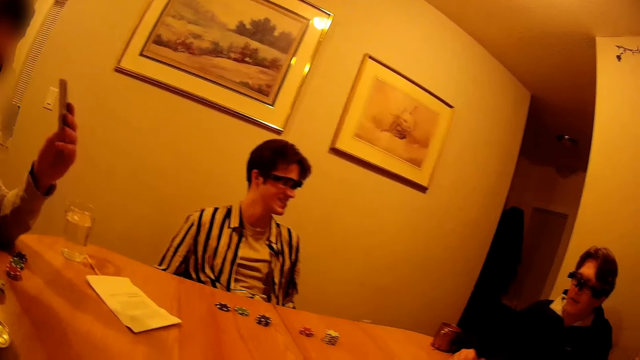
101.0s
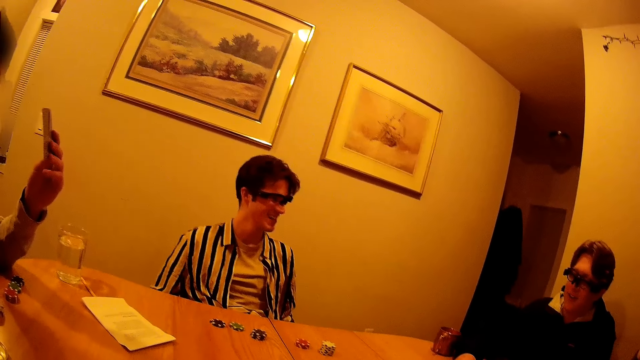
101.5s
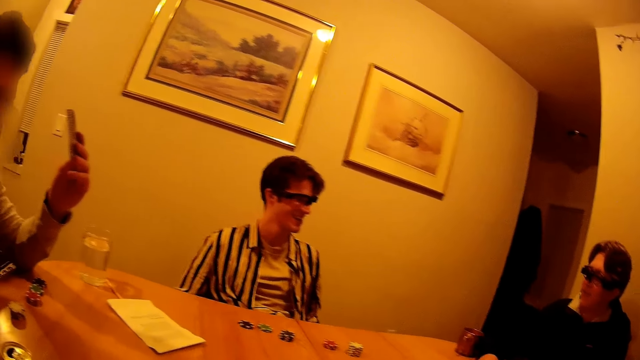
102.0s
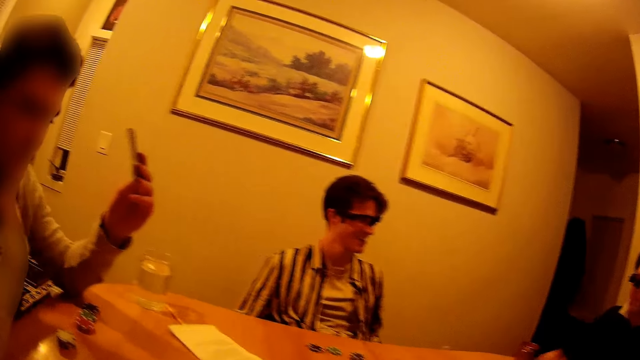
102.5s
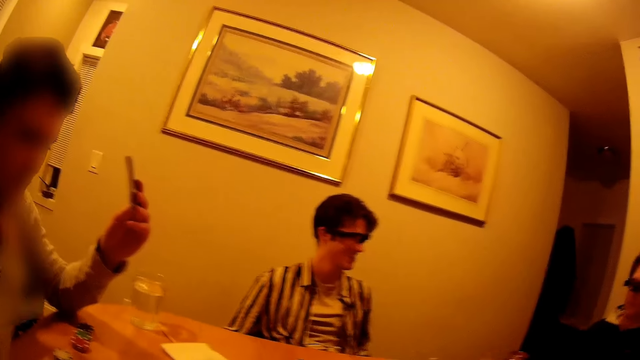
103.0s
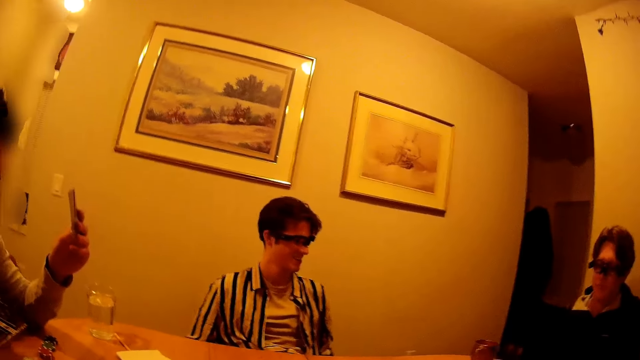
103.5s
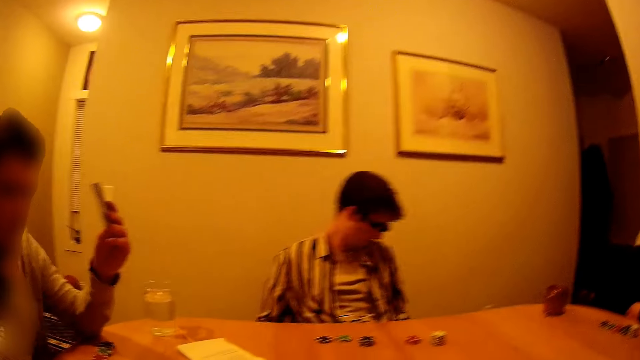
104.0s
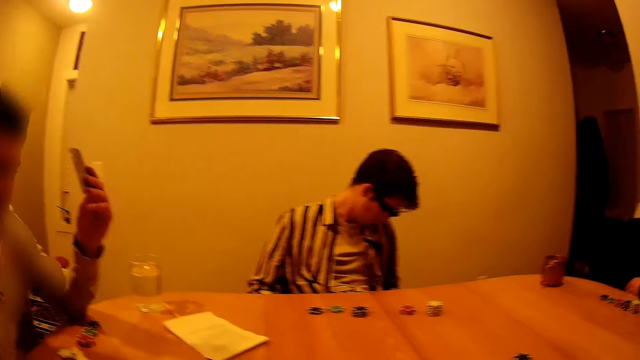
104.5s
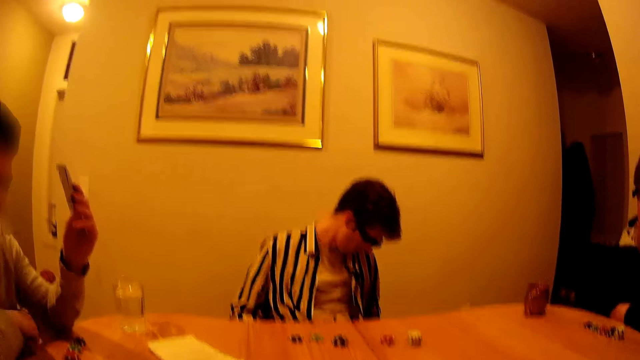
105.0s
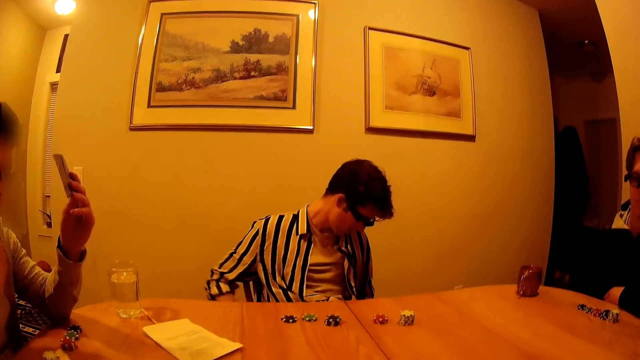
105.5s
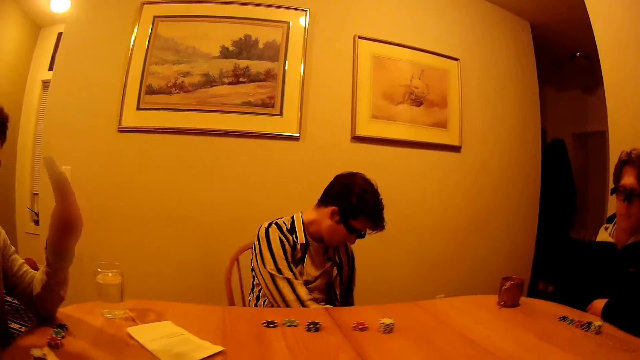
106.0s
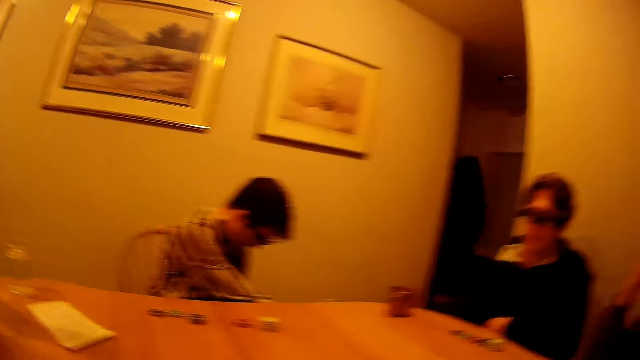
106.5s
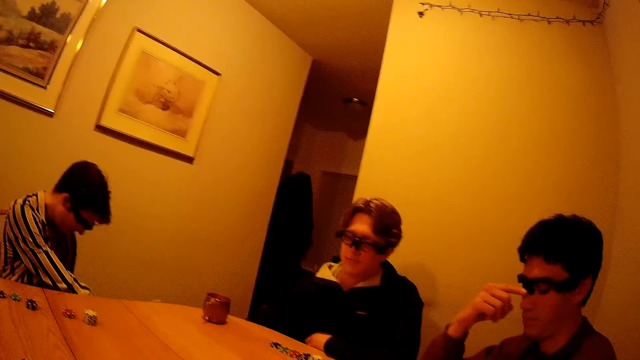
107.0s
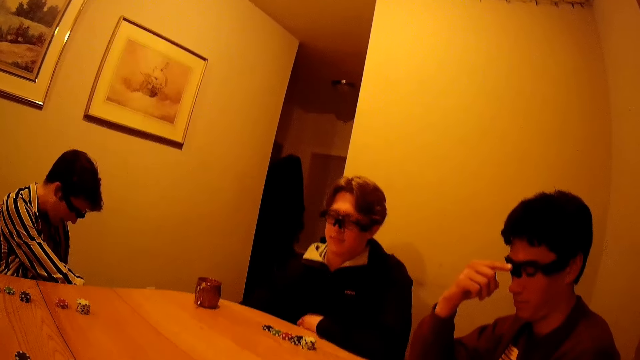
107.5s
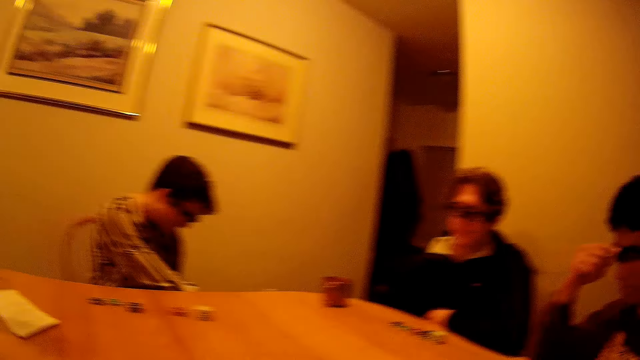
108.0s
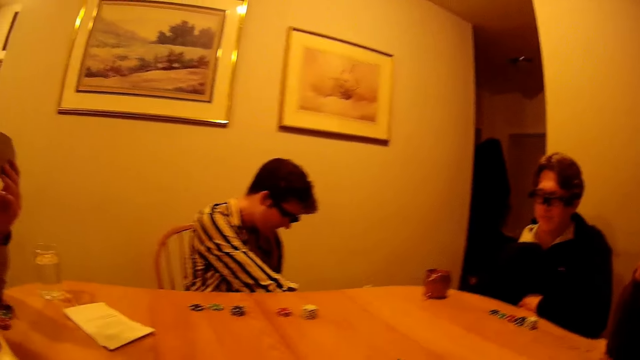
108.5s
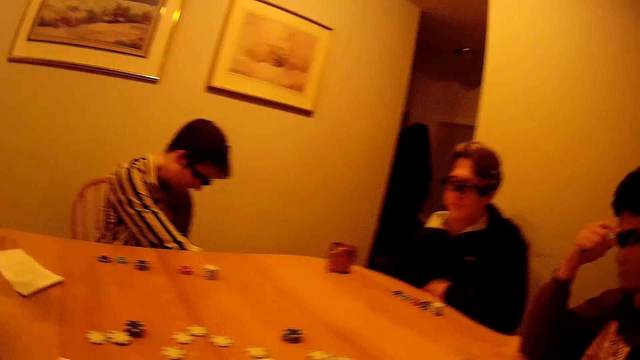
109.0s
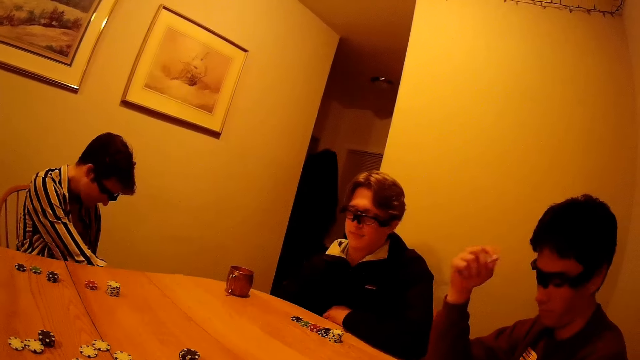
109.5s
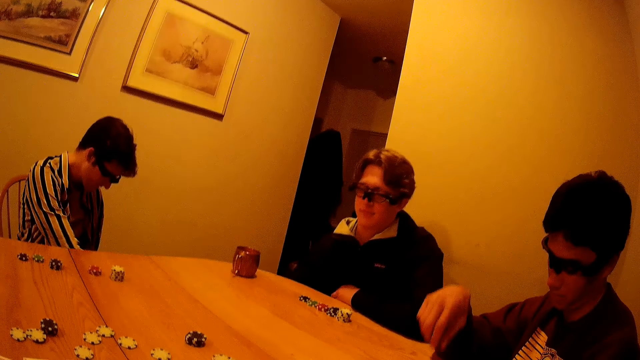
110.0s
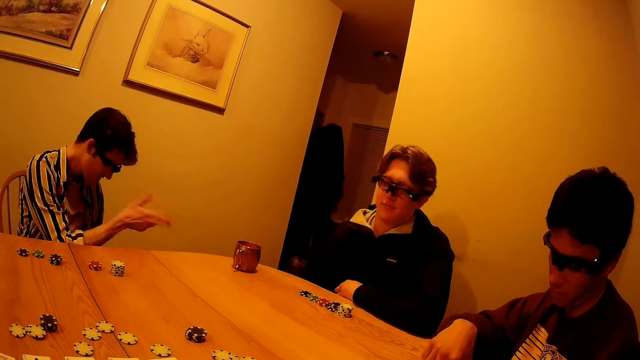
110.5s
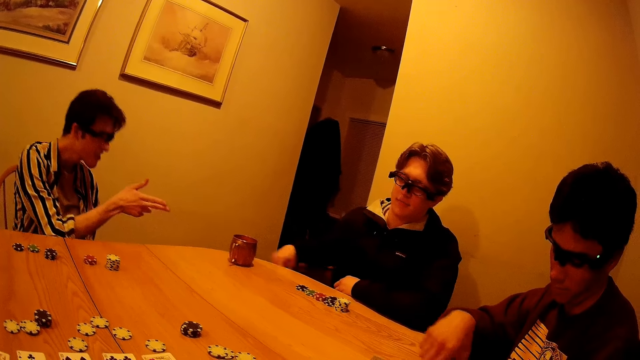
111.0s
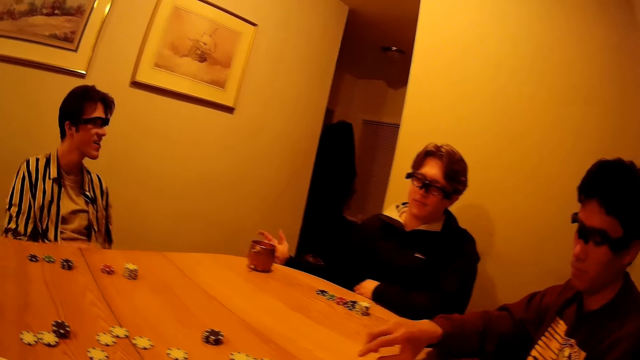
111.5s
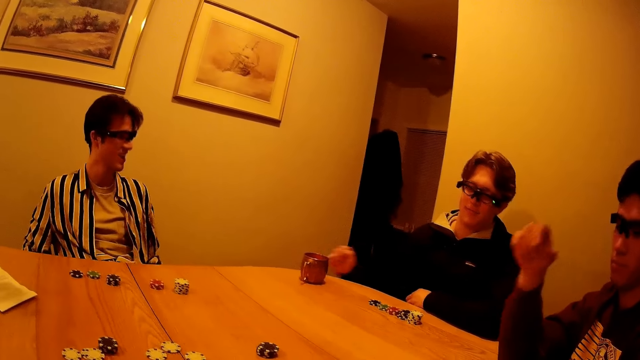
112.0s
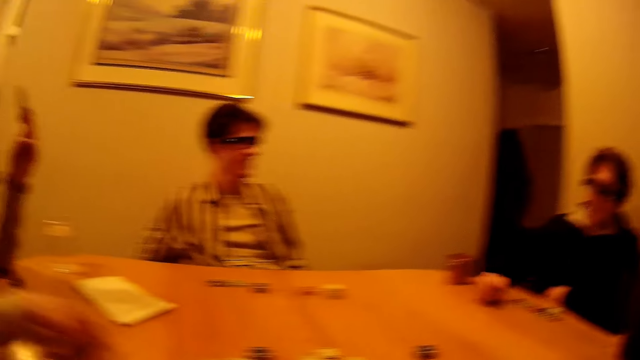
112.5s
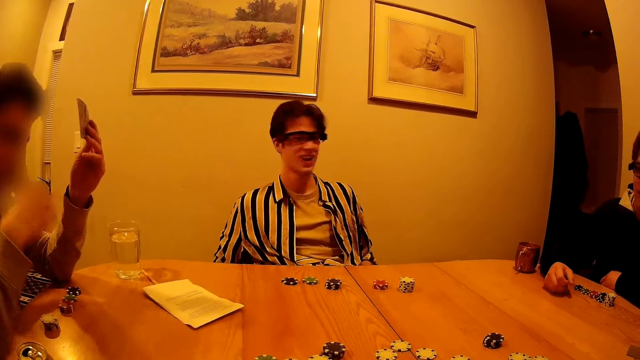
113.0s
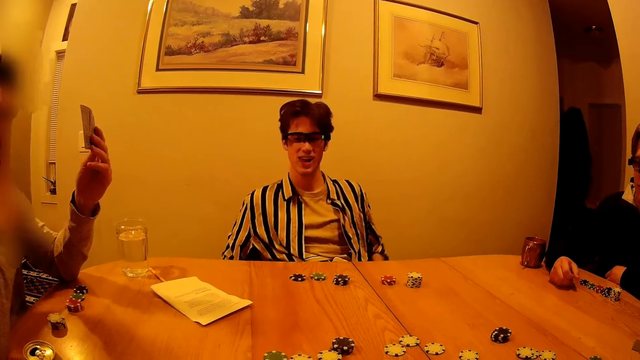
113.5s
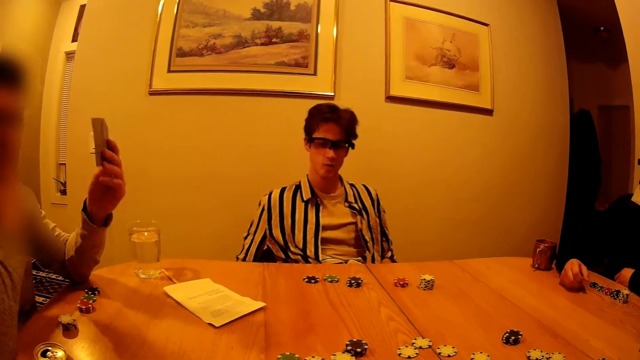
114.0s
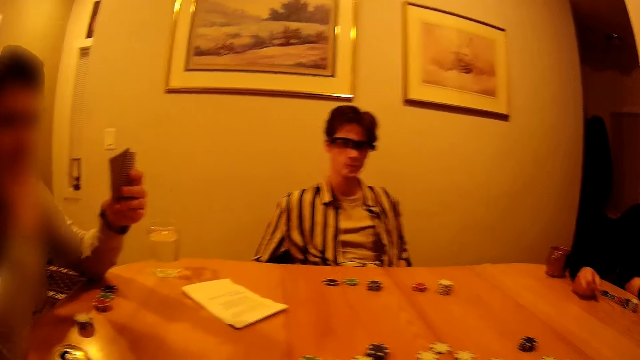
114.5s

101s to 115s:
A man removes his right hand from the table. He knocks his right hand on the table. Another man moves some chips to the center of the table with his right hand. A third man plays with the first man. The first man plays with the third man. The first man places his right hand on the table. A fourth man moves some chips to the center of the table with his right hand and moves his right hand to his chin.

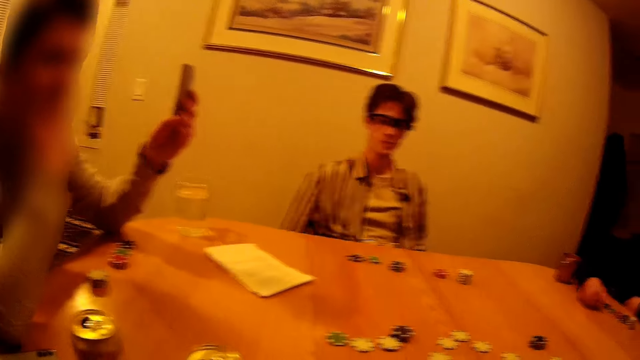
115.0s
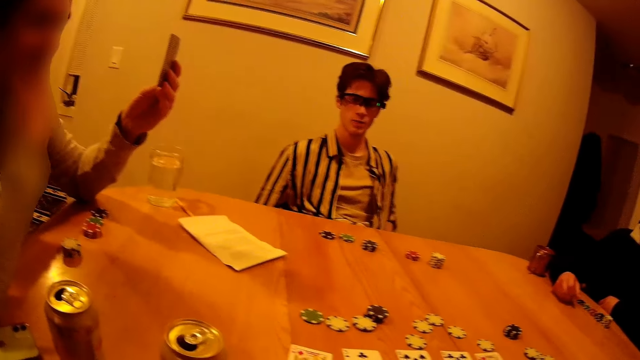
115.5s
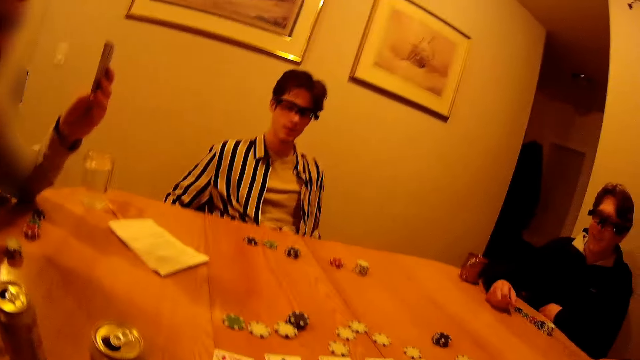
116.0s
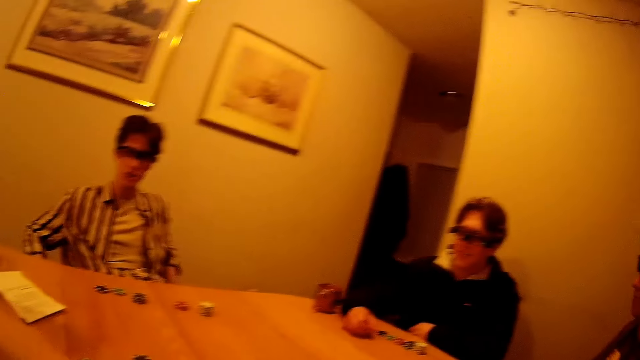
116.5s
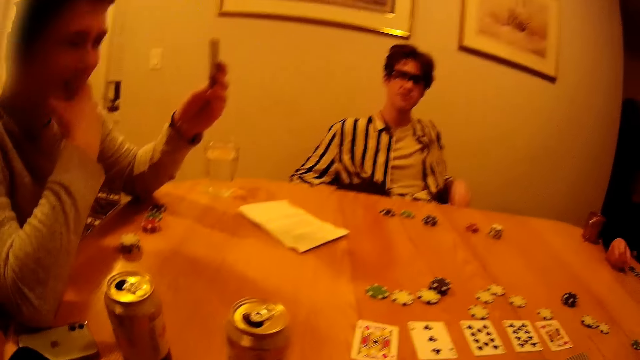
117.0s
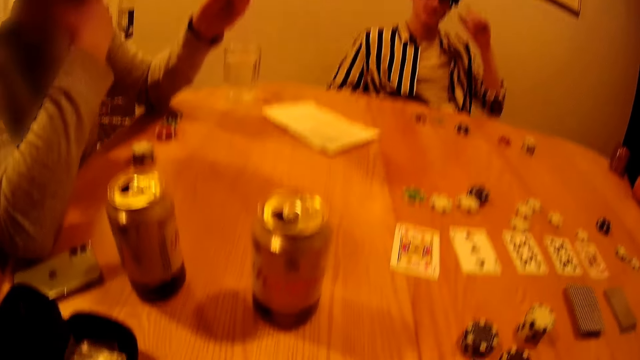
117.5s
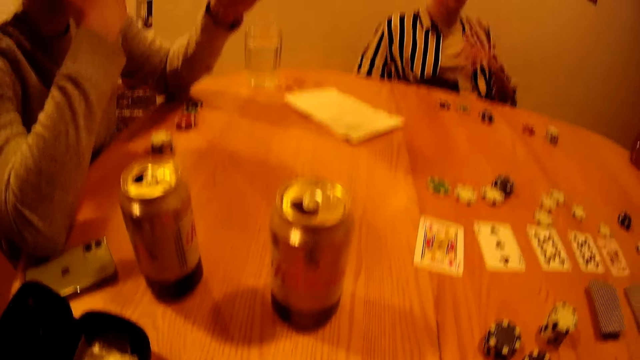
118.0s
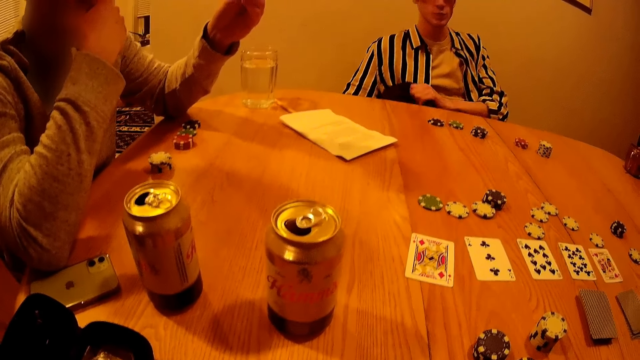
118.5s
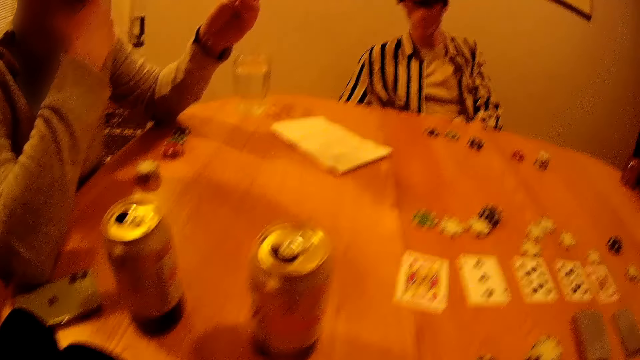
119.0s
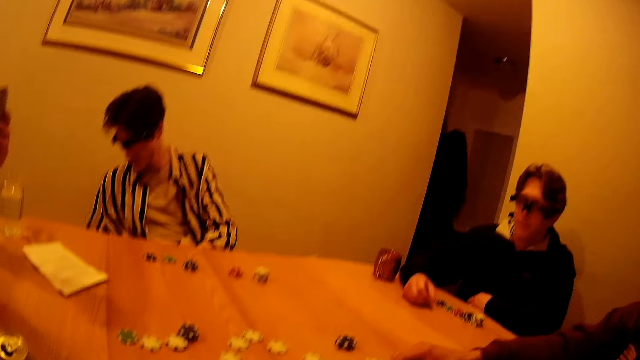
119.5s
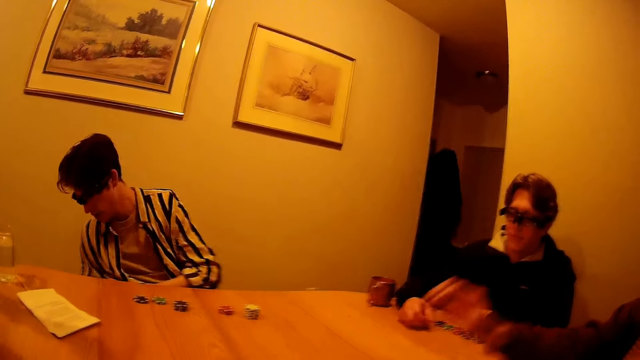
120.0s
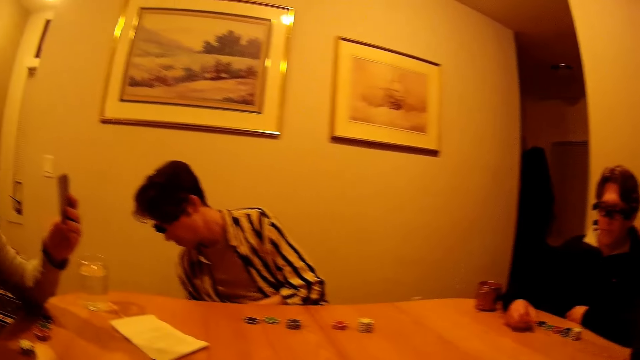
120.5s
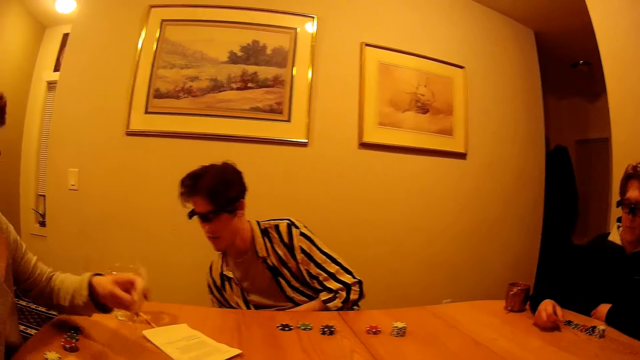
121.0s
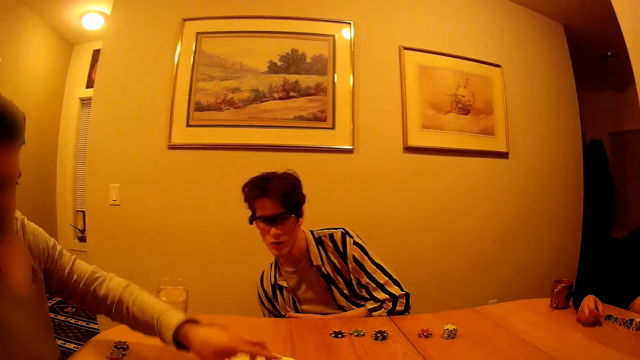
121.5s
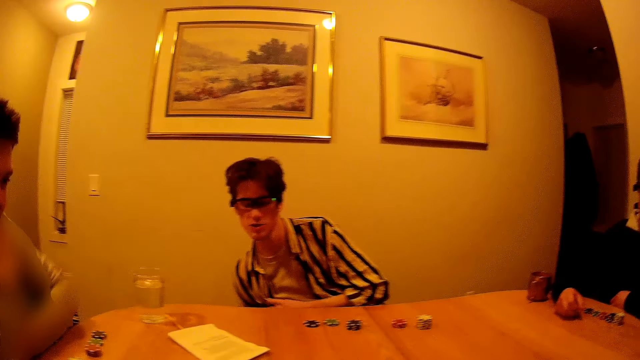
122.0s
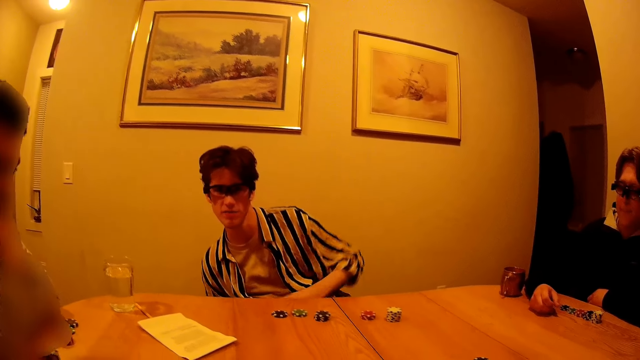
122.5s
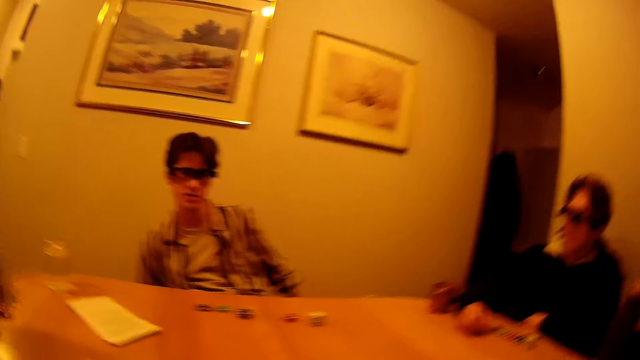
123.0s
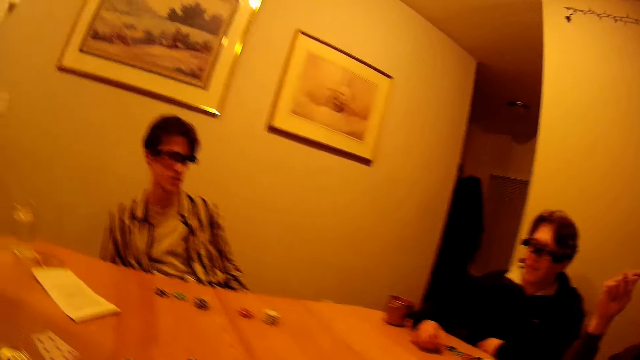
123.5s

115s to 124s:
A man interacts with the camera wearer. He touches his glasses with his left hand. Another man drops his cards to the table with his right hand. A third man drops his cards to the table with his left hand. The first man scratches his shirt with his left hand.
